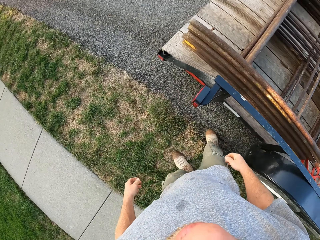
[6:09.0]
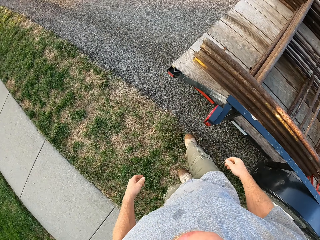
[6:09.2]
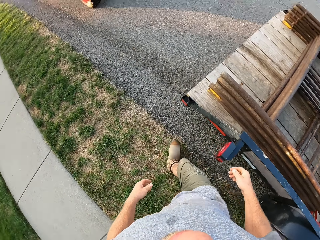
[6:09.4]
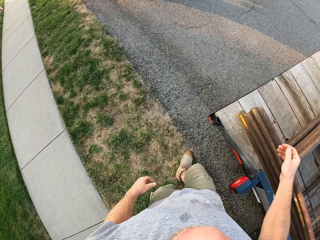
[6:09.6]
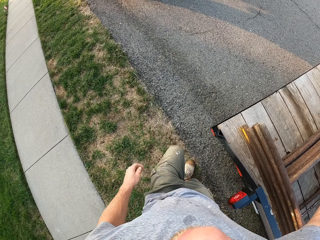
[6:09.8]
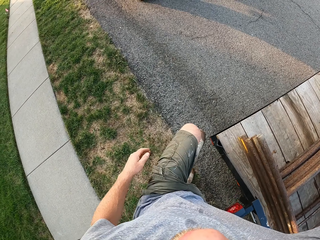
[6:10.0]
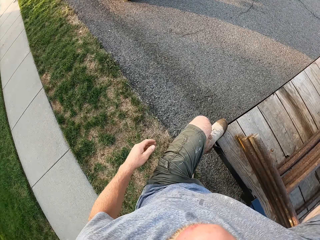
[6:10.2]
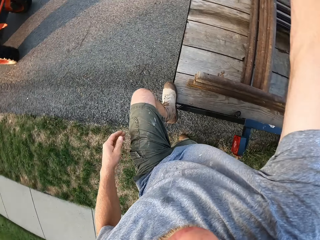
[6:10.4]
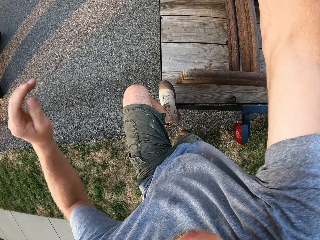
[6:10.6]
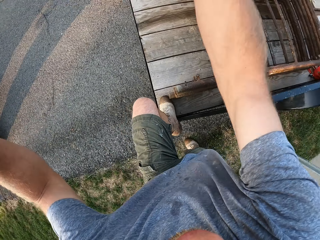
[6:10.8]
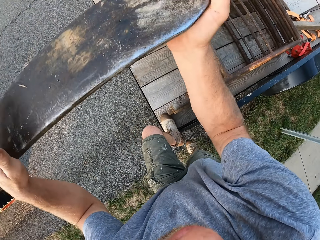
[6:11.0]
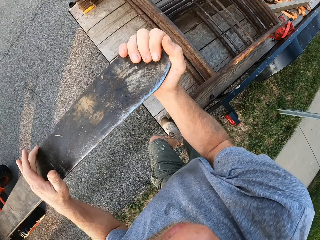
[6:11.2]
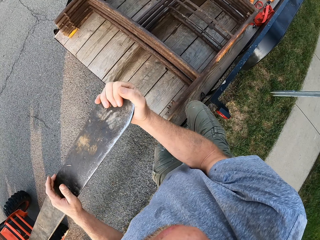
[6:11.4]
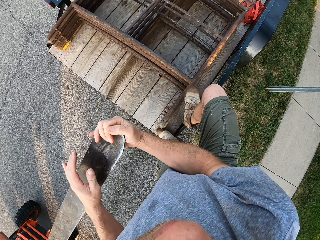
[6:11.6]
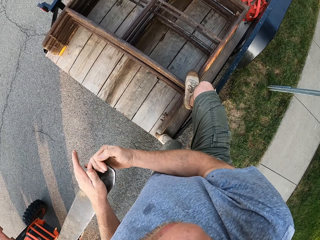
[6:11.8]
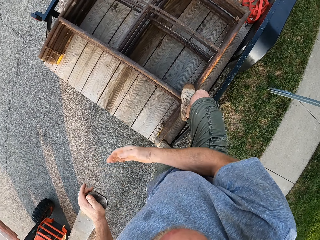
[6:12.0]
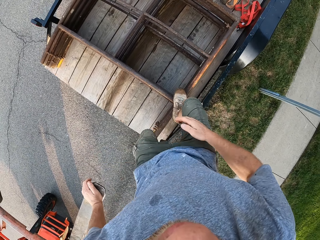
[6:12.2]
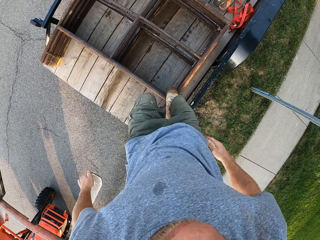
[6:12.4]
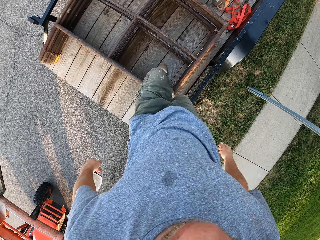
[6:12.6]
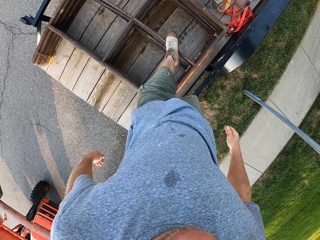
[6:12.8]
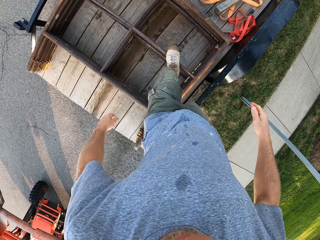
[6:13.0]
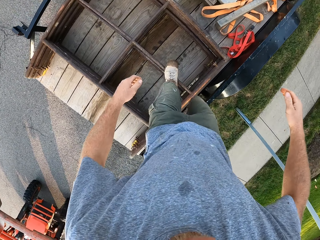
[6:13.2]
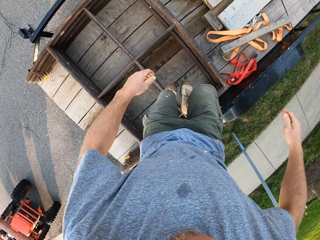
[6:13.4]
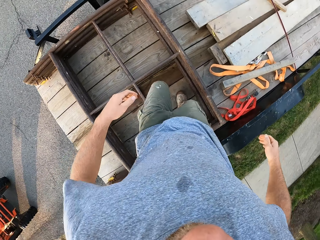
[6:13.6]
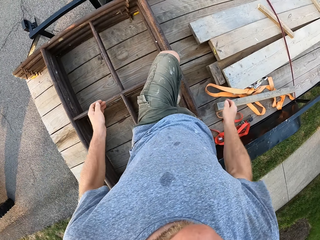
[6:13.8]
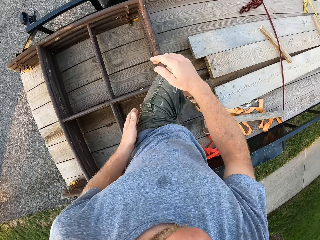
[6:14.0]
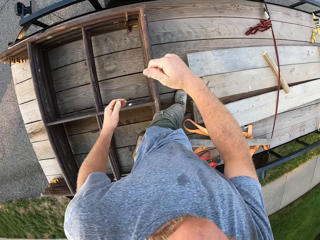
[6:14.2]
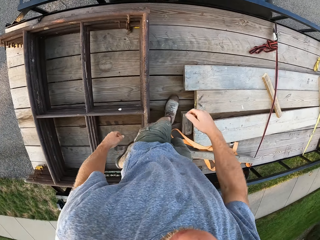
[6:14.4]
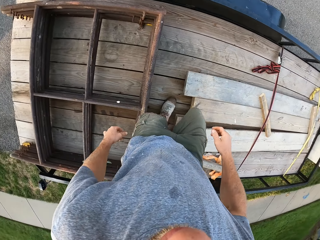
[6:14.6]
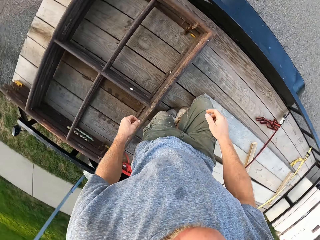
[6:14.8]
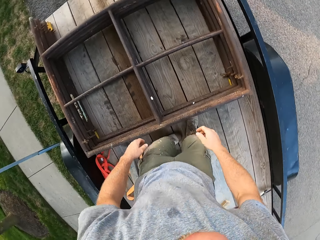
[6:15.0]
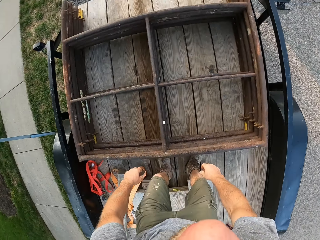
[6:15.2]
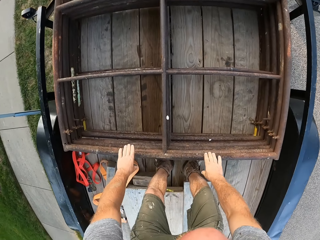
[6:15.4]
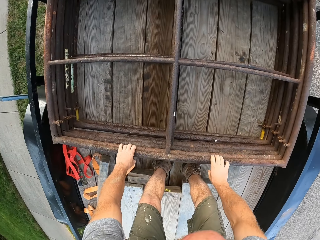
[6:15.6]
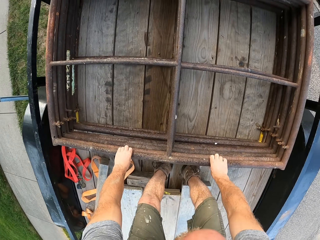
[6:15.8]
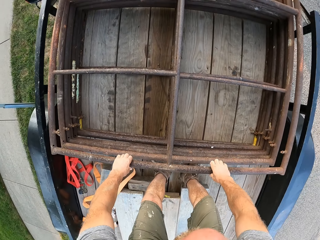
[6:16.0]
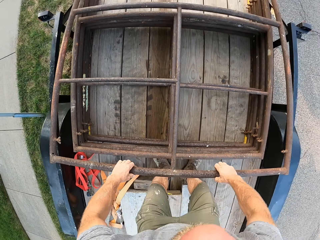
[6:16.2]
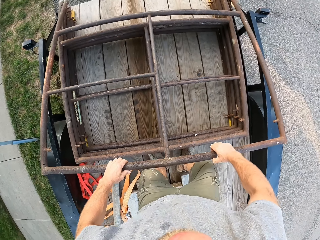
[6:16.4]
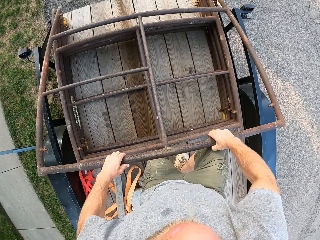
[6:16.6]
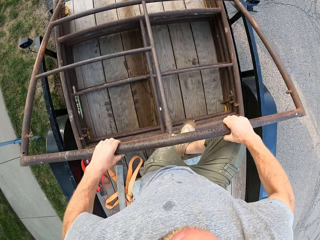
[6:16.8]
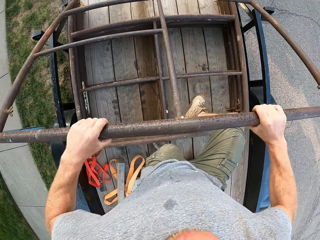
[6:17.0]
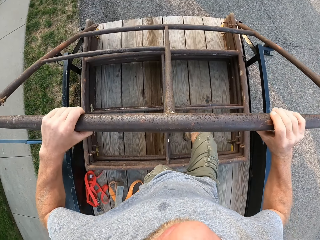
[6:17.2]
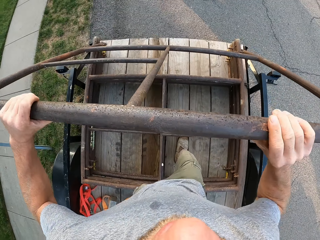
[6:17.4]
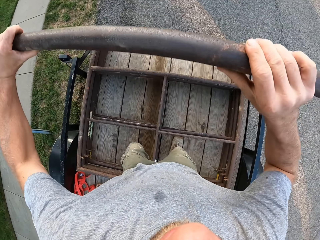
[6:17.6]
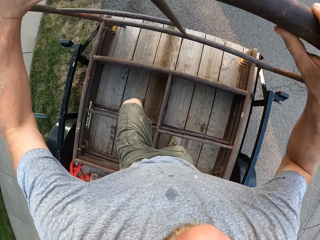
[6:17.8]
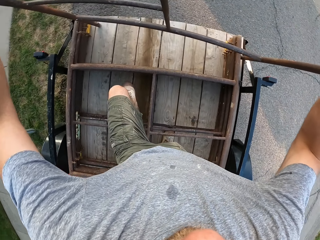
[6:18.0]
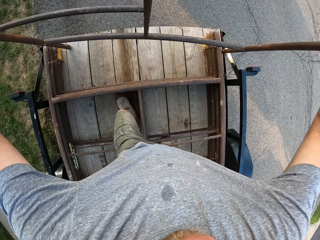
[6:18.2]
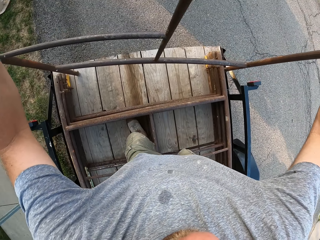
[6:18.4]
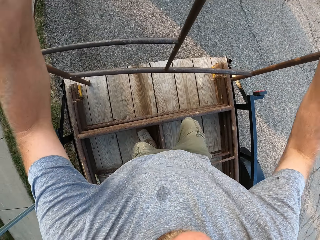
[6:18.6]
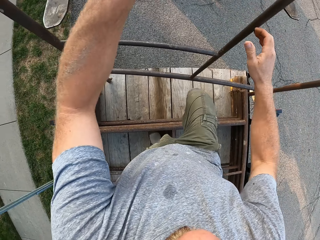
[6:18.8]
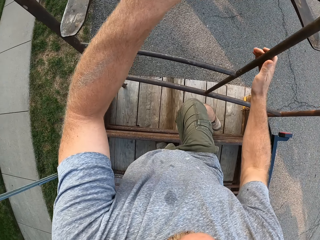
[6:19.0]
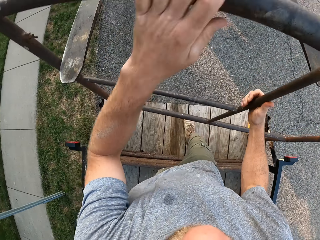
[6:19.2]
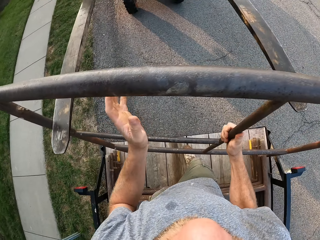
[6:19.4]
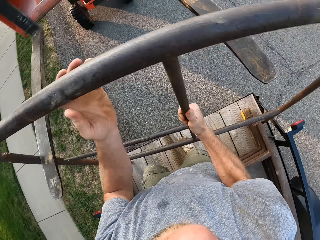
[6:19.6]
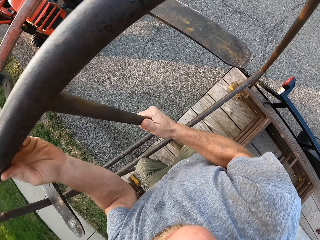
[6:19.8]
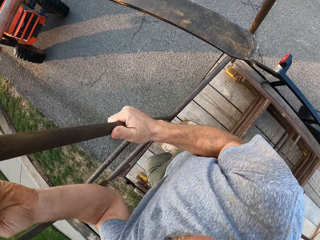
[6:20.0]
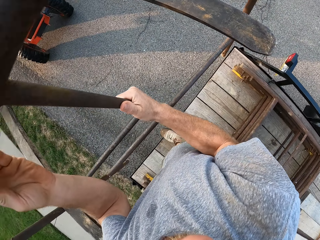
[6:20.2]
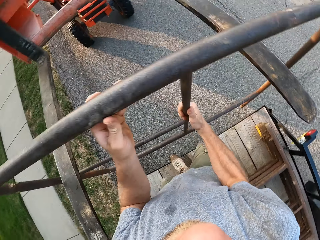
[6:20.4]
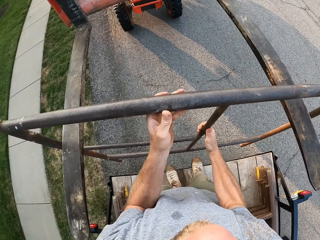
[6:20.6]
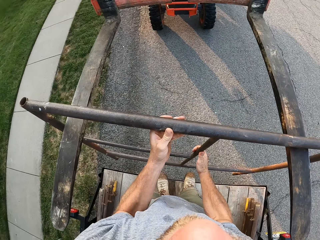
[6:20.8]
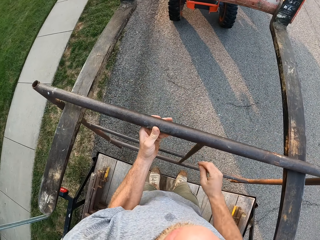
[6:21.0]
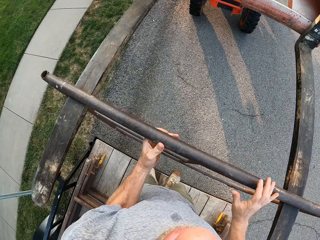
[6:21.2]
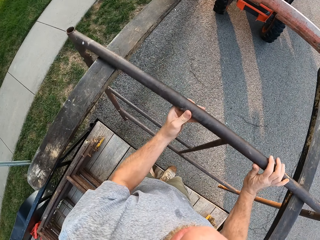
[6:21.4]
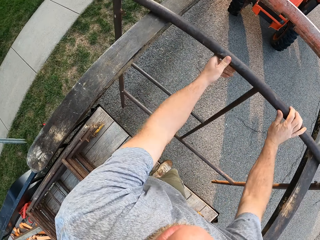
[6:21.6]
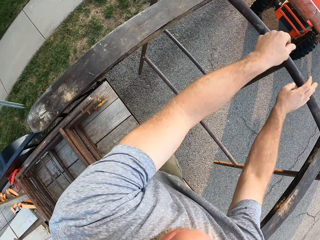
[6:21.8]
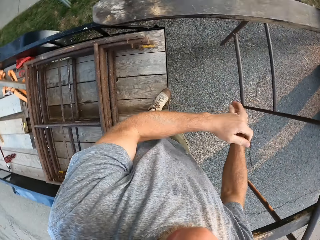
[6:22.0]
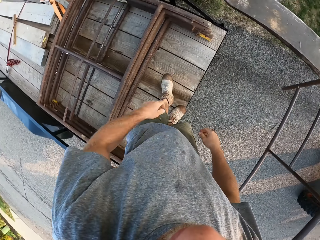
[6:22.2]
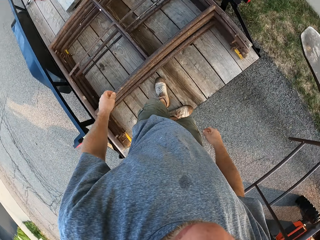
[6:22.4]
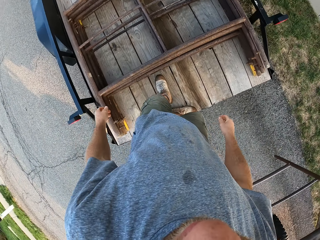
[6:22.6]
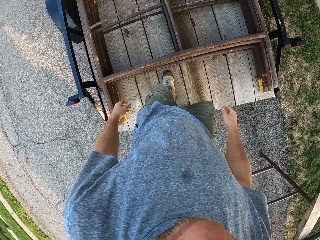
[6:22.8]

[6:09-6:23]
The camera wearer boards the utility trailer. He adjusts the forks of the forklift with both hands. He holds the forklift. He walks on the utility trailer. He picks up an iron mesh or scaffolding rail from the trailer with both hands. He slides the scaffolding rail on the forklift. He hangs the iron mesh on the forks of the forklift with both hands.

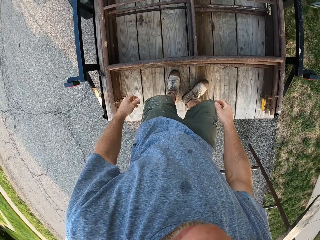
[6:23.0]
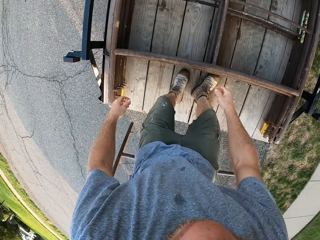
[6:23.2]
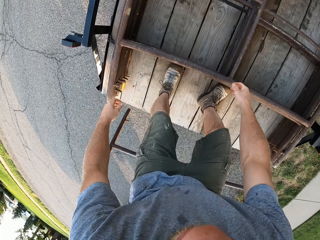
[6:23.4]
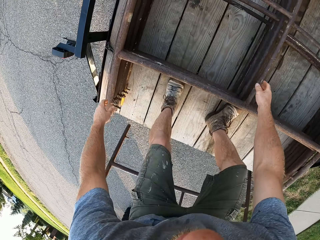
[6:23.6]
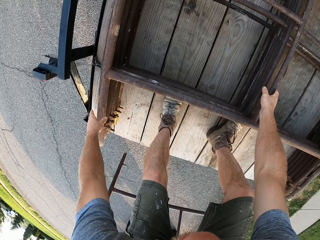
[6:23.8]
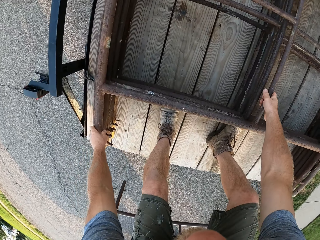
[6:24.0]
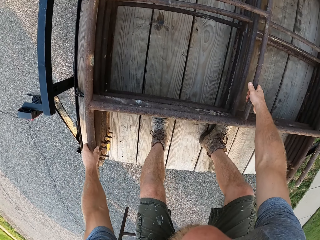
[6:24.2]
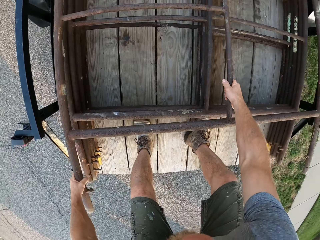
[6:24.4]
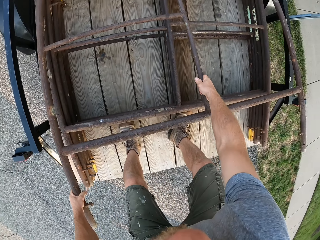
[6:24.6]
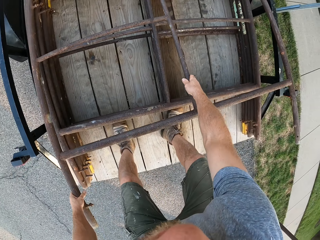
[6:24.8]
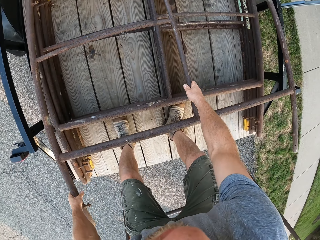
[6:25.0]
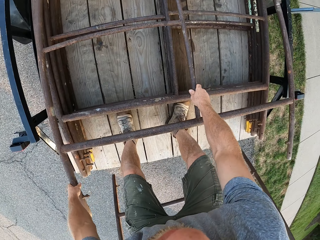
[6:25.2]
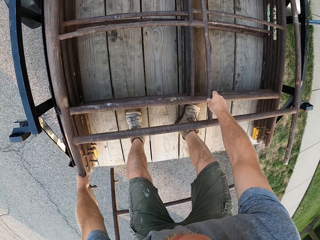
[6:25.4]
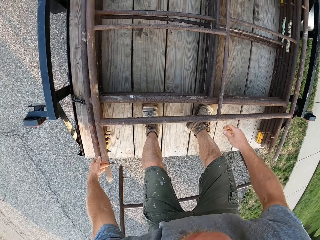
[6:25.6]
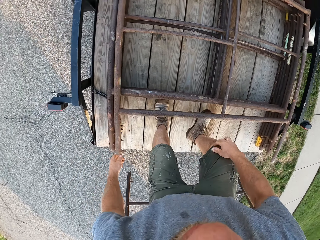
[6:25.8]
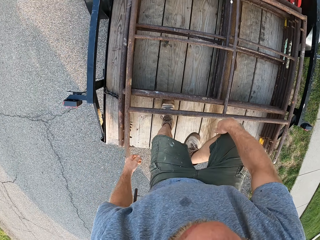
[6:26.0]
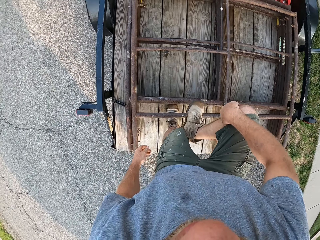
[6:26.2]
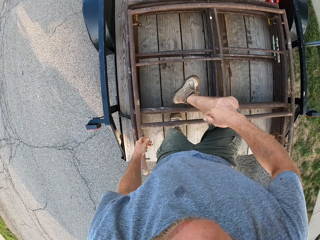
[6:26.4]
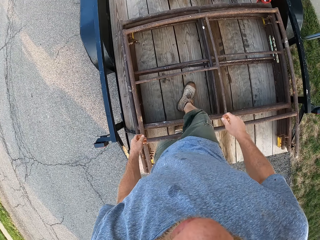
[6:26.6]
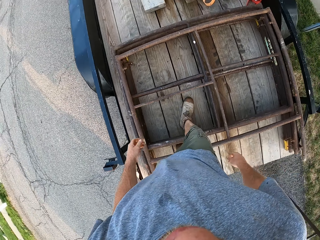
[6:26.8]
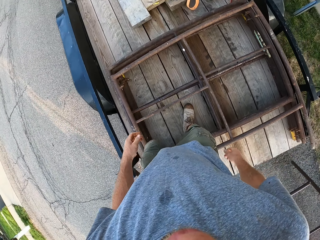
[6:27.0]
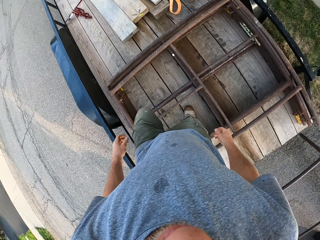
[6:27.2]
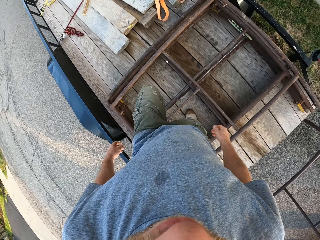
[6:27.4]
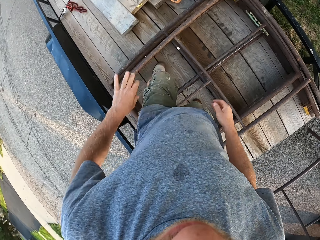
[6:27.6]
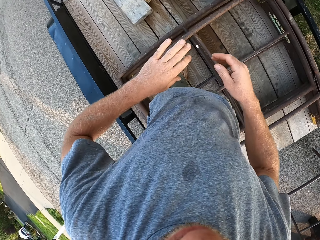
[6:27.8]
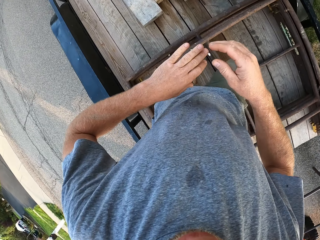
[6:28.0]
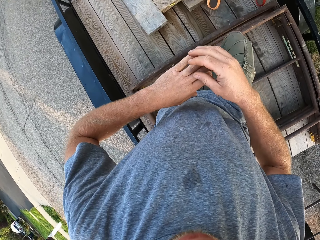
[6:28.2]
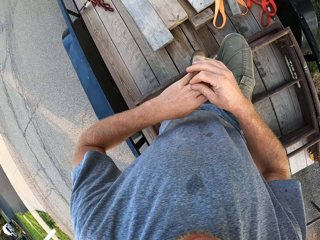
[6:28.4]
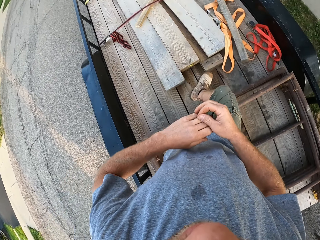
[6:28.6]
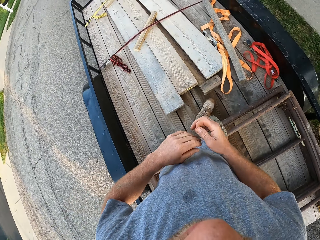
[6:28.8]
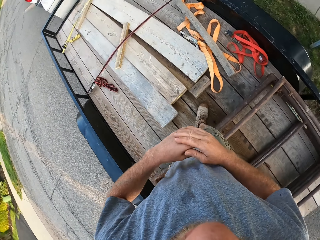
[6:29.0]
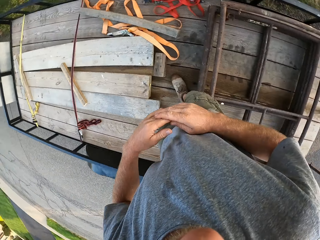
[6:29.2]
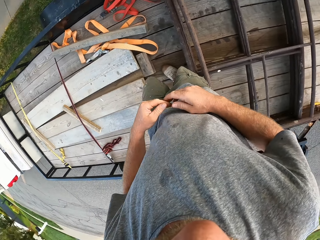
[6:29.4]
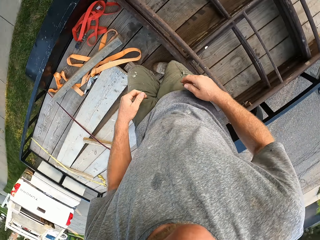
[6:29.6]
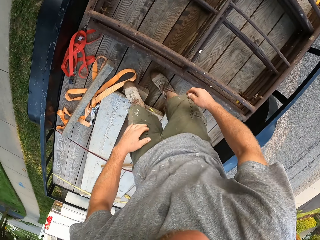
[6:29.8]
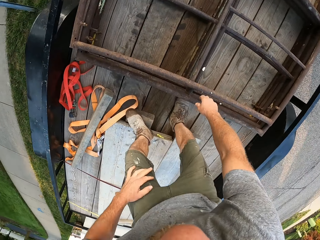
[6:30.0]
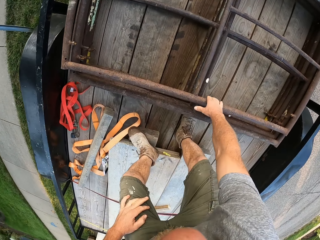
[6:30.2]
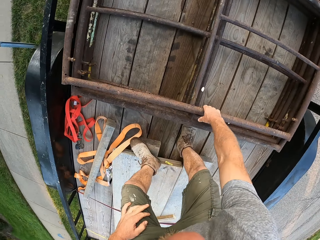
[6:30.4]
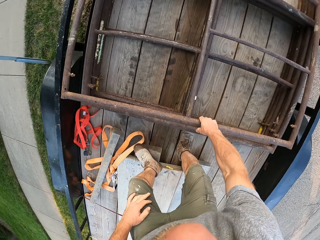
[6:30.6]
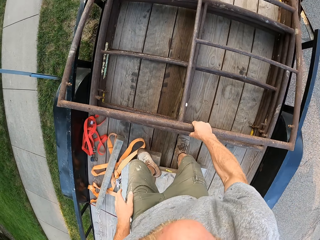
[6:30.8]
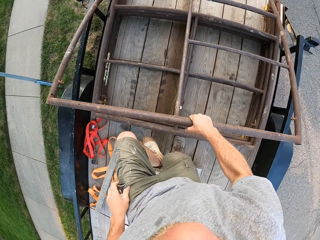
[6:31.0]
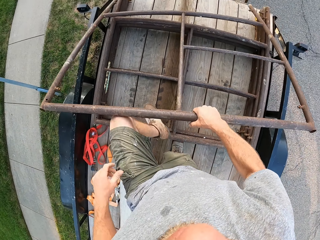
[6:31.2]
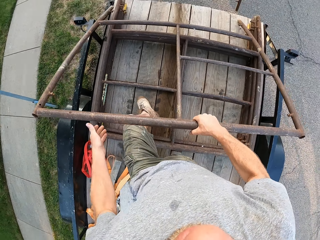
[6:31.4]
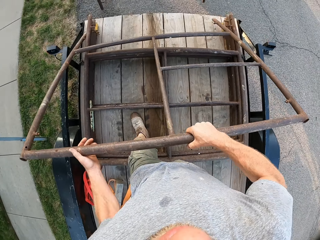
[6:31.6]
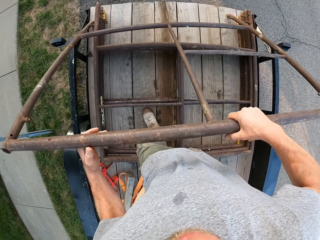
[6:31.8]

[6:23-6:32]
The camera wearer pulls a scaffolding rail. He adjusts an iron mesh in the trailer with both hands. He walks on the utility trailer. He inspects his hands. He scratches his hands. He picks up the iron mesh with his right hand.
